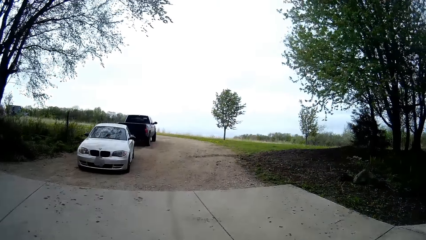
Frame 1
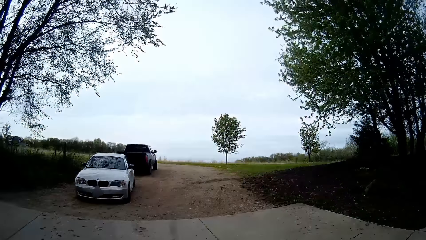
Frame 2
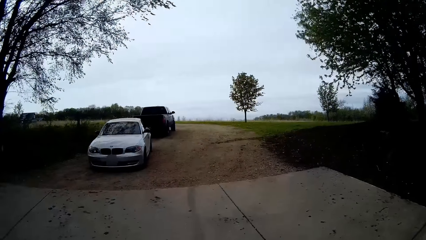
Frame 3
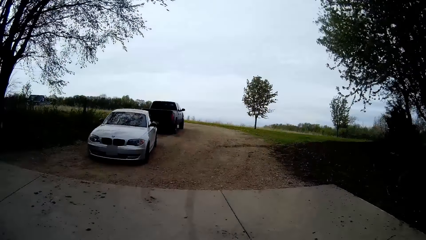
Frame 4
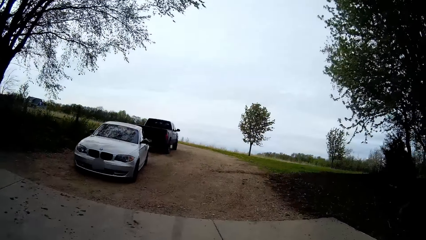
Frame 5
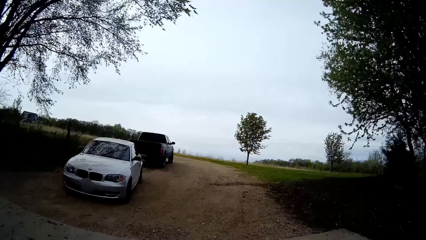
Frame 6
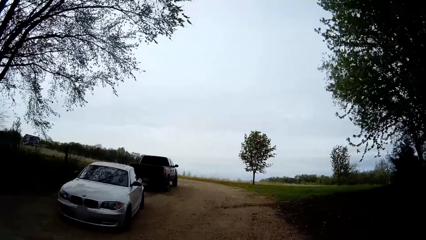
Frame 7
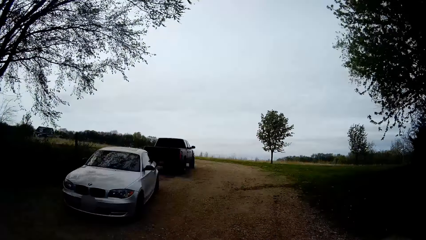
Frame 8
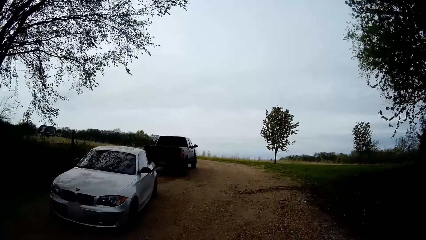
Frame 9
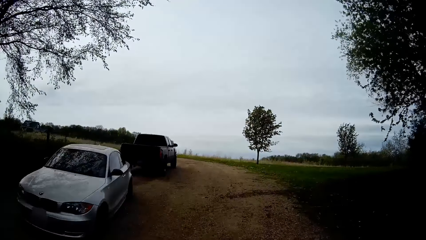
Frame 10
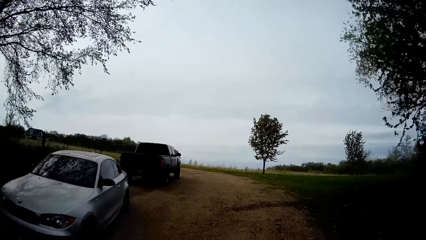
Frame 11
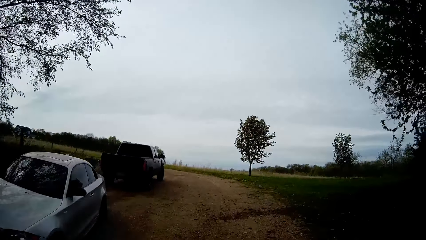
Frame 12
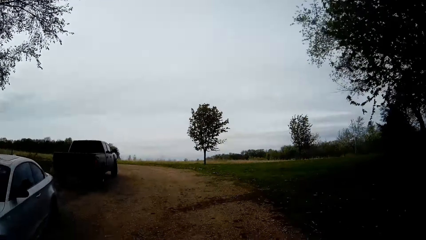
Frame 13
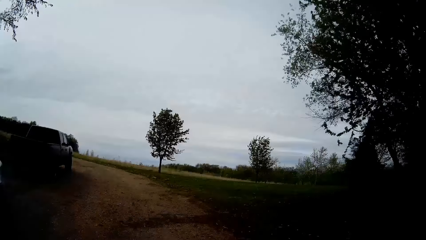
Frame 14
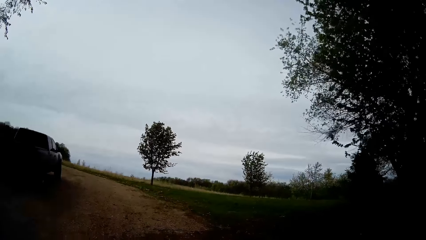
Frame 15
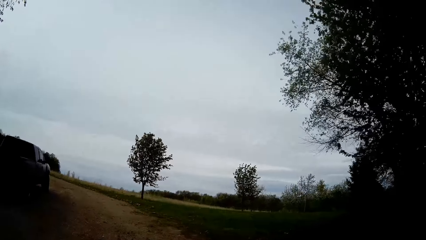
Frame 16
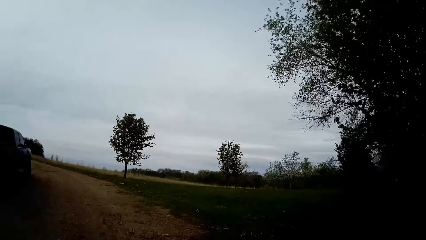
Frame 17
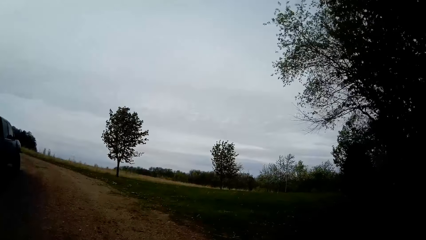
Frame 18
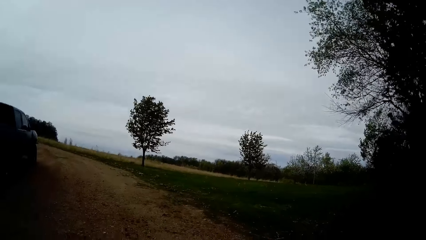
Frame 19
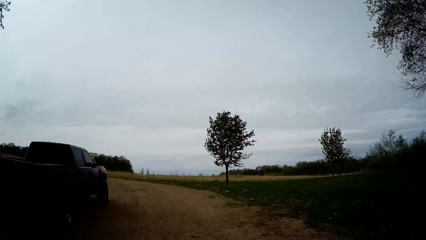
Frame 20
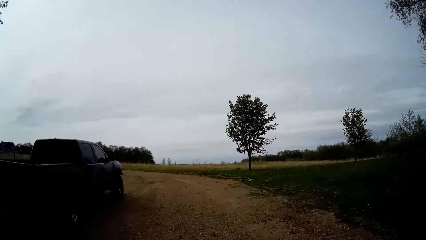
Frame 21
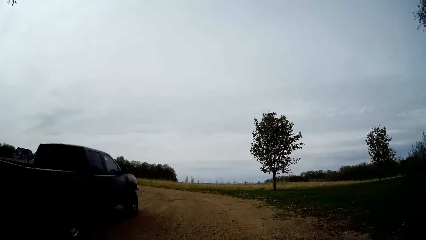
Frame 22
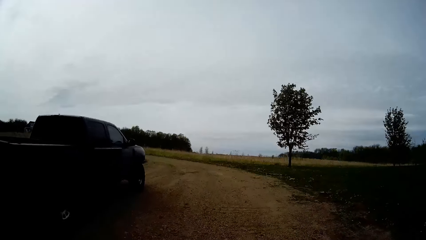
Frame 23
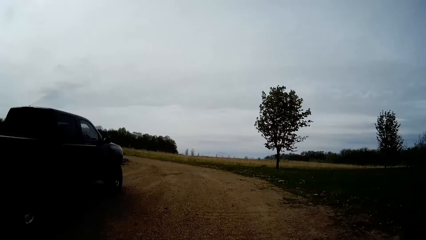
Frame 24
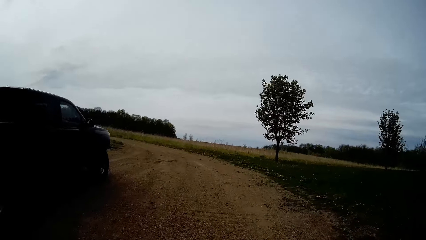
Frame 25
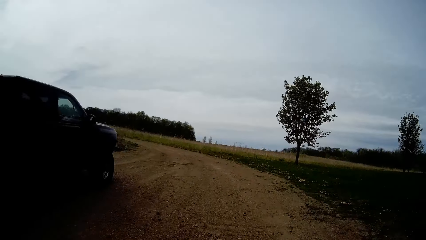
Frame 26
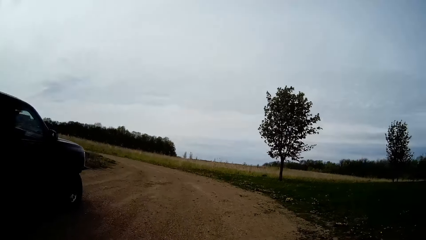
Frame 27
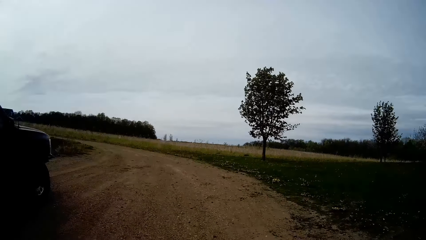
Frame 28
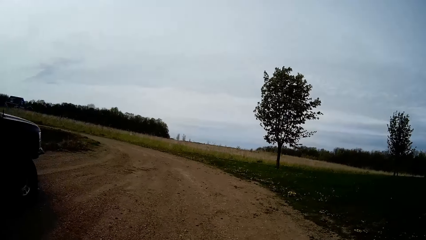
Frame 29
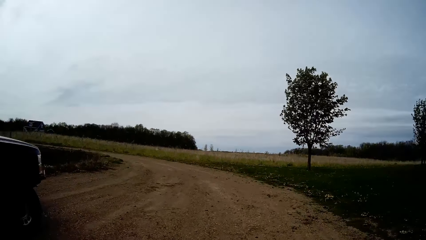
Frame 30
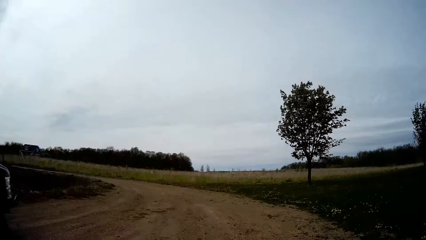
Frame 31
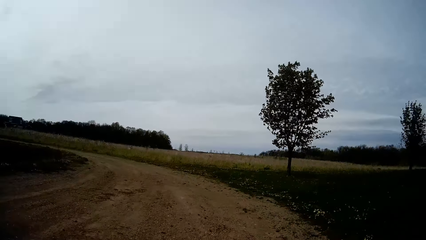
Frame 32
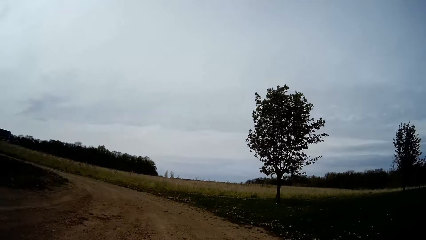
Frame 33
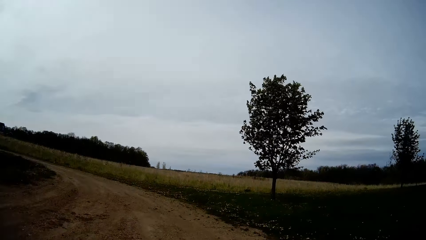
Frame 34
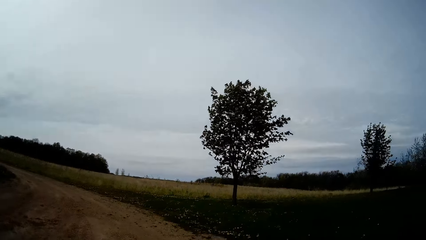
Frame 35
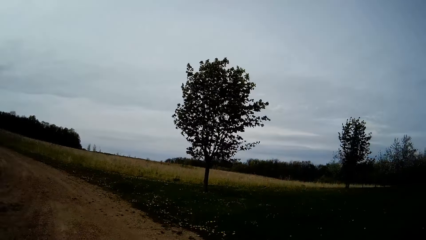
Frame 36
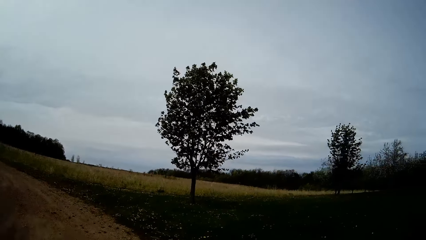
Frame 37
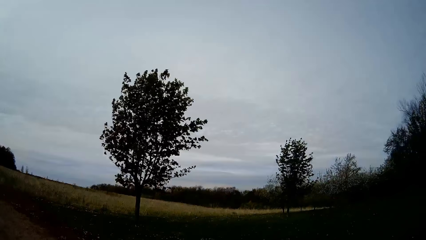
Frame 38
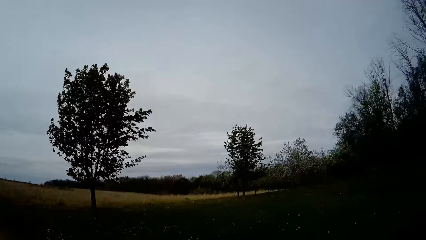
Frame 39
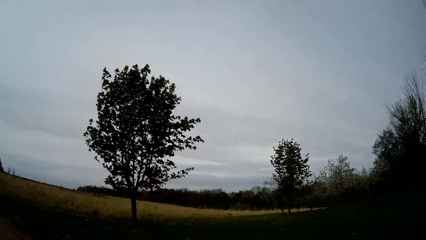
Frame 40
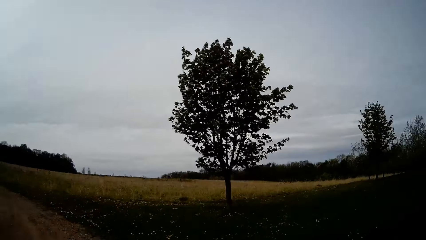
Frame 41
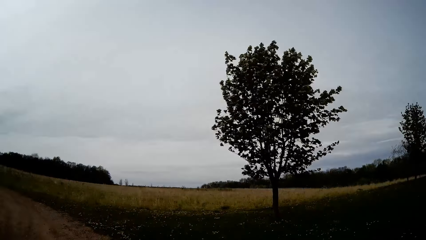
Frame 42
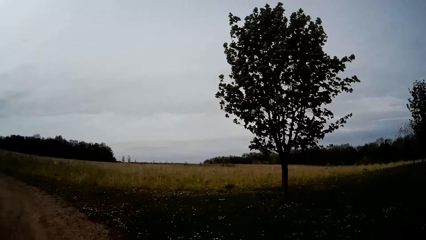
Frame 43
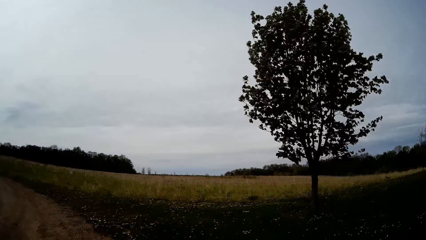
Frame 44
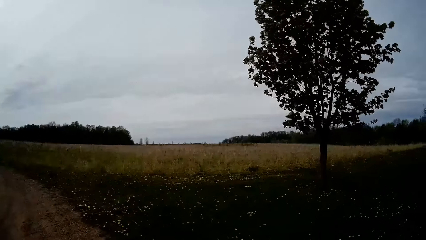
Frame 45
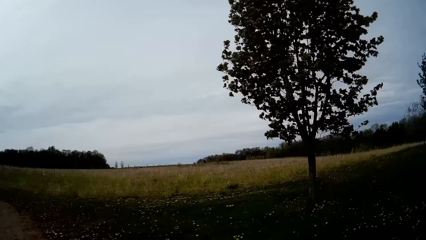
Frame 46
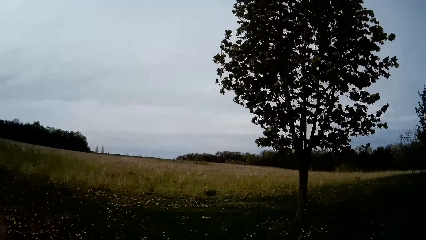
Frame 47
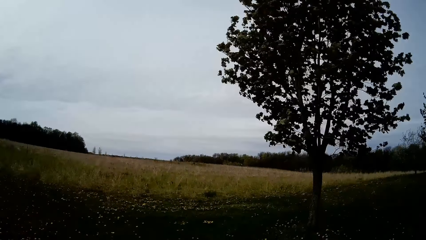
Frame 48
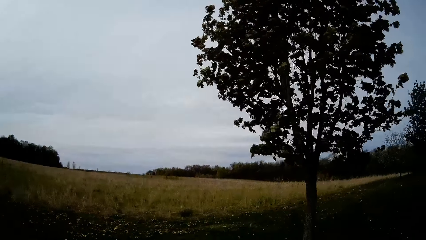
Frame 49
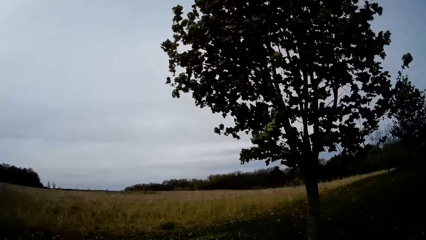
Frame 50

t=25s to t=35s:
The camera wearer walks outside towards the garden. They run from the balcony to the field.

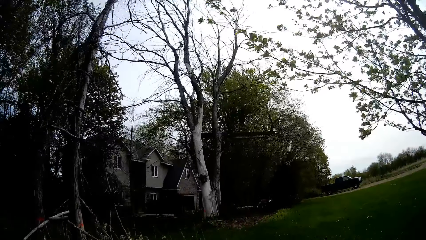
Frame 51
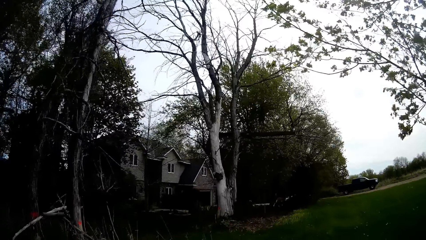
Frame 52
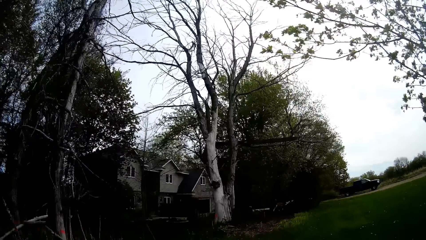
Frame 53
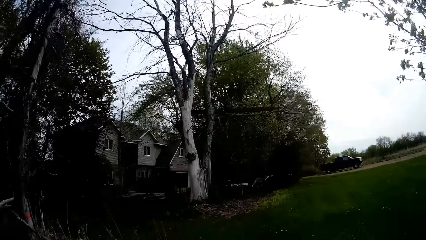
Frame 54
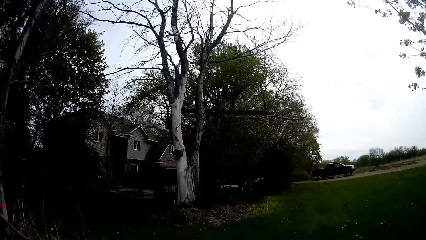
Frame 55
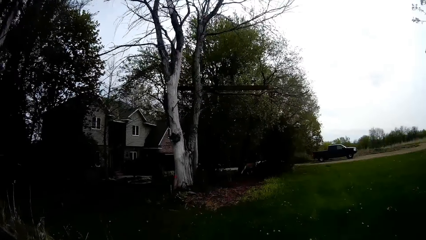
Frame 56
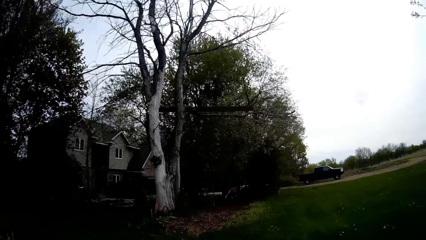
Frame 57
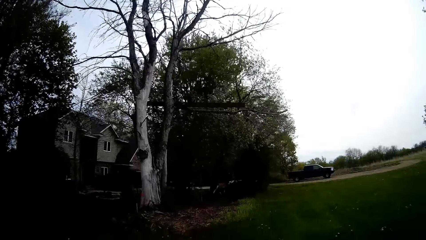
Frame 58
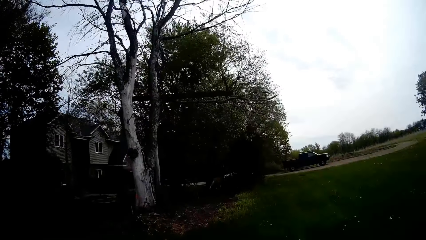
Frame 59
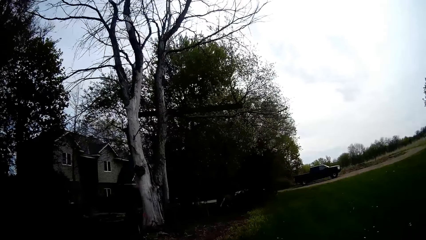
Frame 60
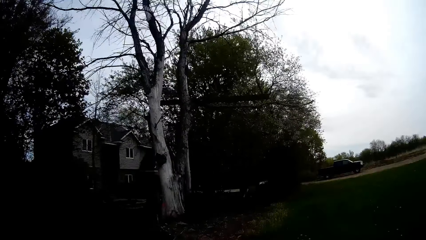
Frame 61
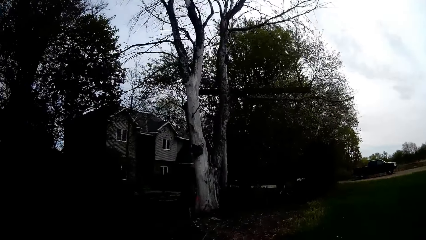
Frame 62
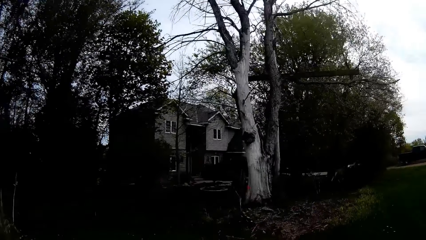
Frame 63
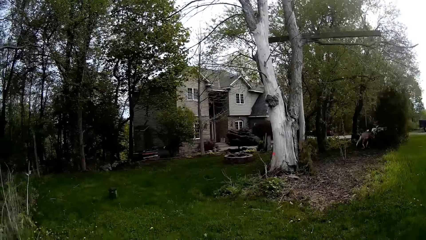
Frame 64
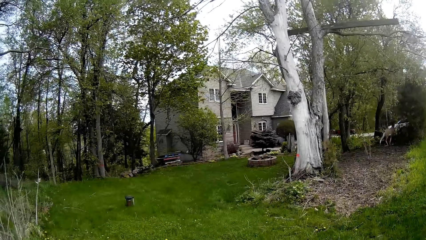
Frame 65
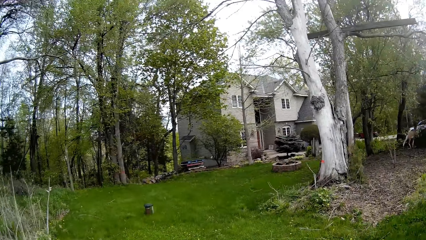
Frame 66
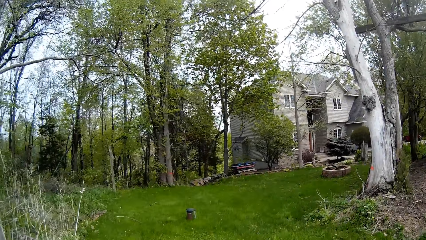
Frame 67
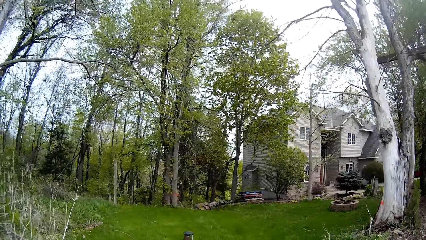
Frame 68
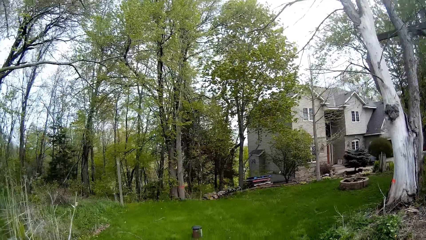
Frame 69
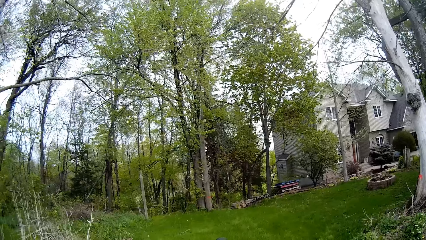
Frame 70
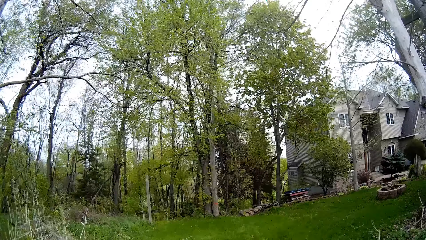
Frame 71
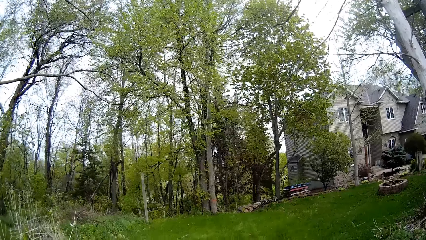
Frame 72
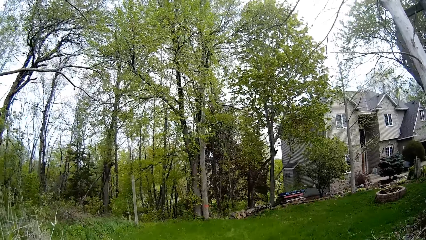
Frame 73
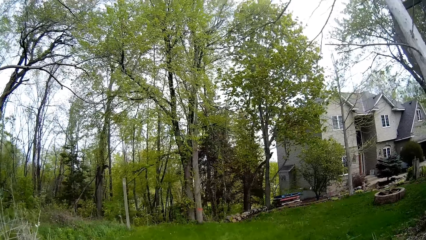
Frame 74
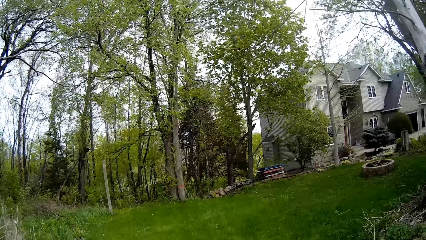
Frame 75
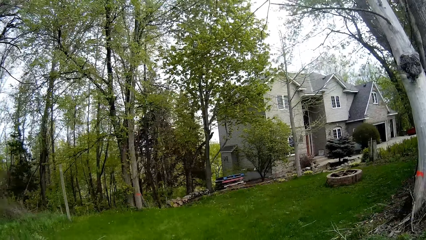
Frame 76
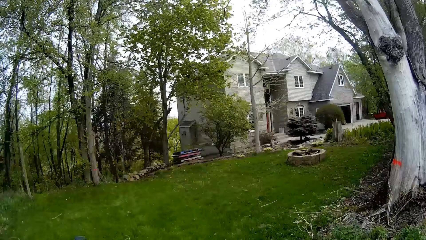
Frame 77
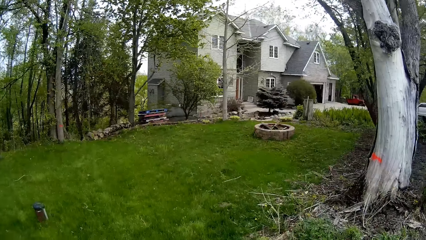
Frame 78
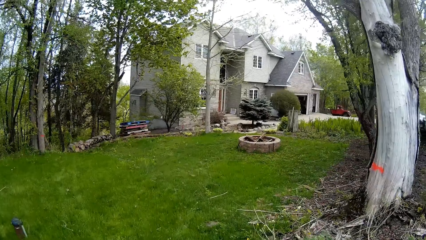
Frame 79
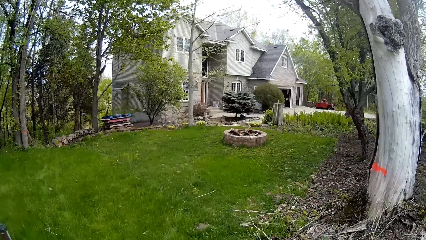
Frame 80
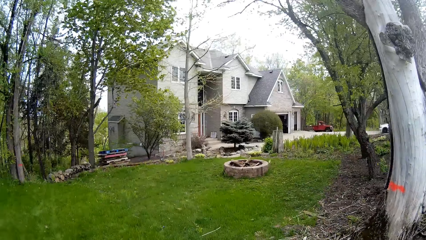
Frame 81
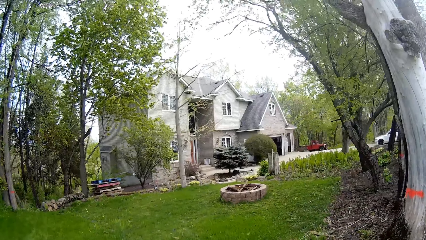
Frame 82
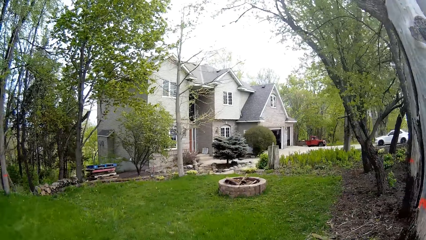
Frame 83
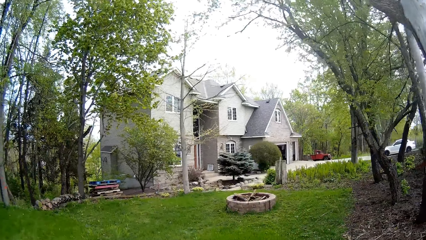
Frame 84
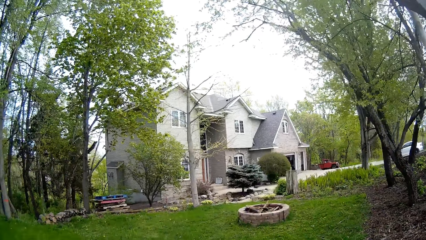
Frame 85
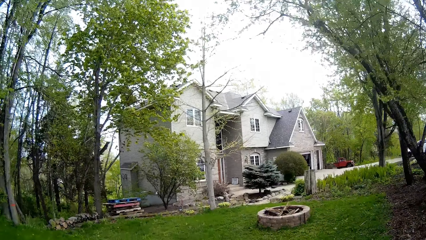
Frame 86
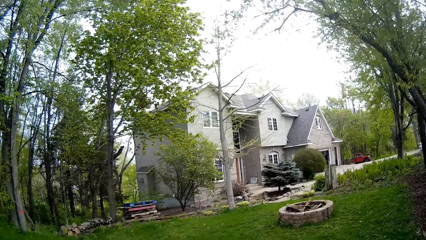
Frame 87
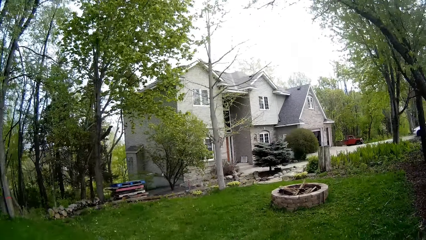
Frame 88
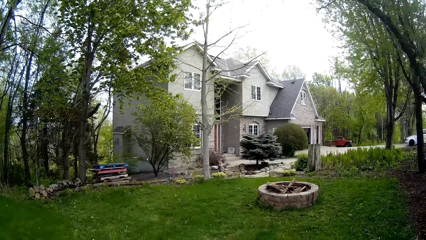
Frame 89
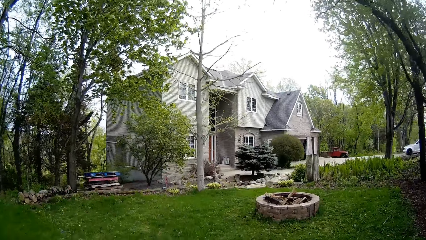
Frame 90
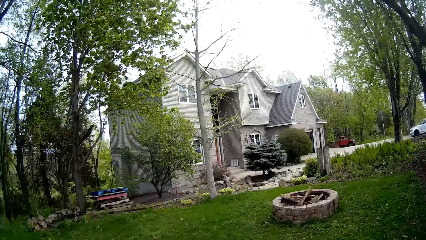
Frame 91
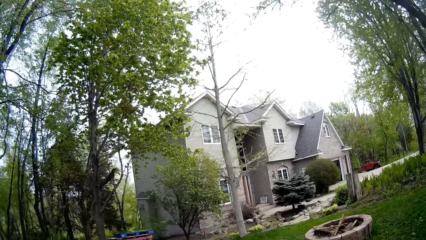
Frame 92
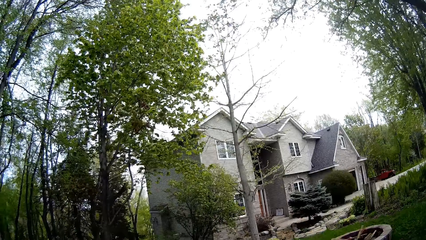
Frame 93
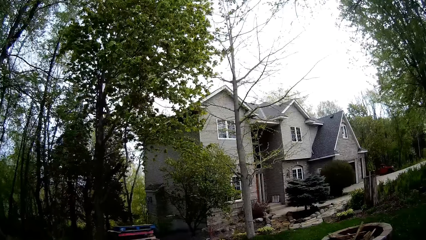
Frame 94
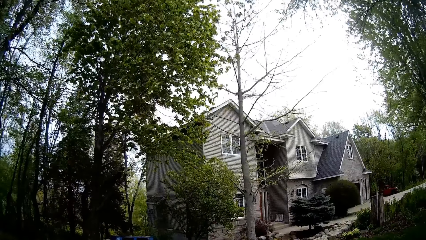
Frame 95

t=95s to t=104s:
The camera wearer walks on the garden back towards the house.
